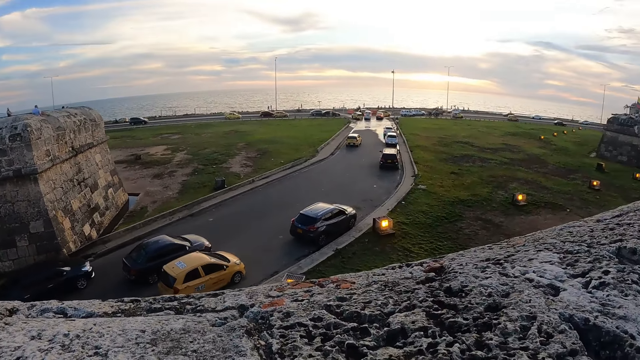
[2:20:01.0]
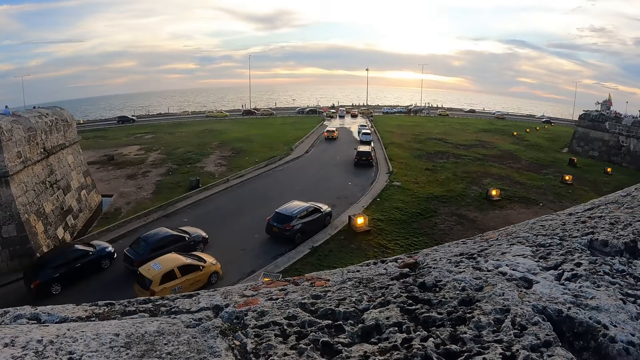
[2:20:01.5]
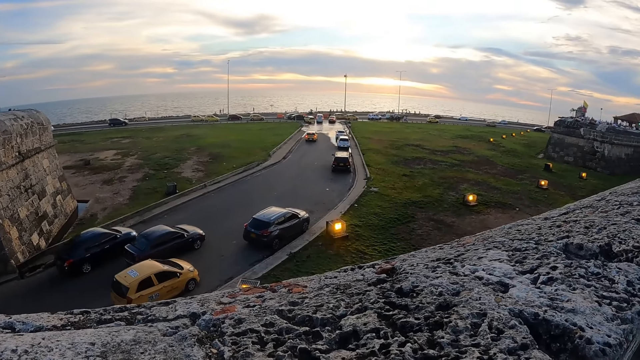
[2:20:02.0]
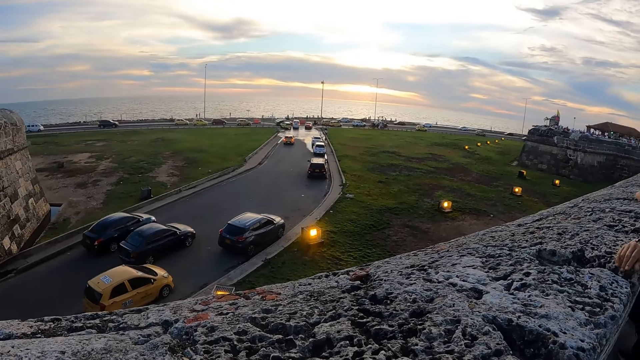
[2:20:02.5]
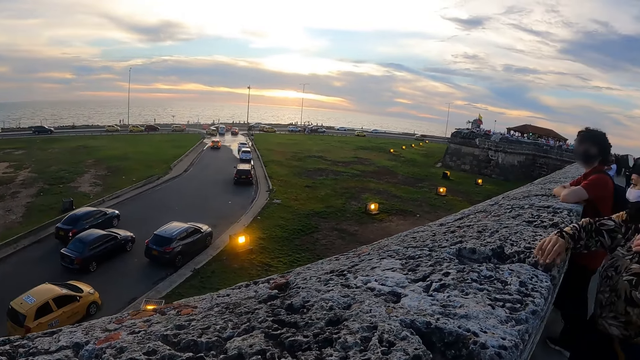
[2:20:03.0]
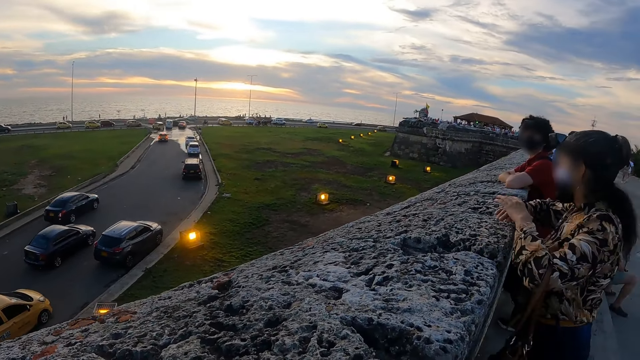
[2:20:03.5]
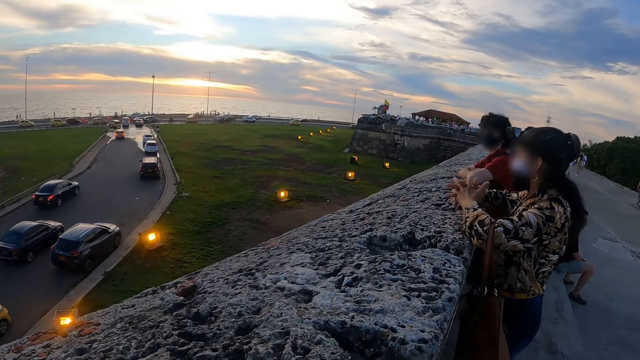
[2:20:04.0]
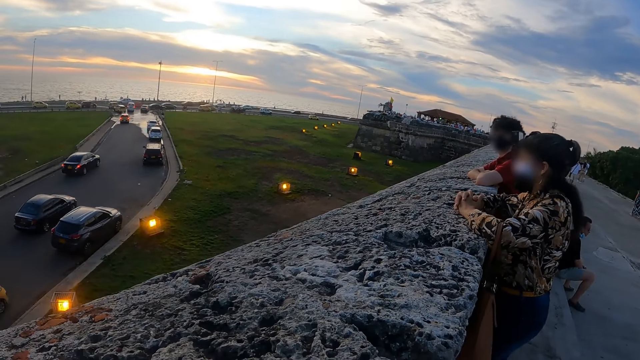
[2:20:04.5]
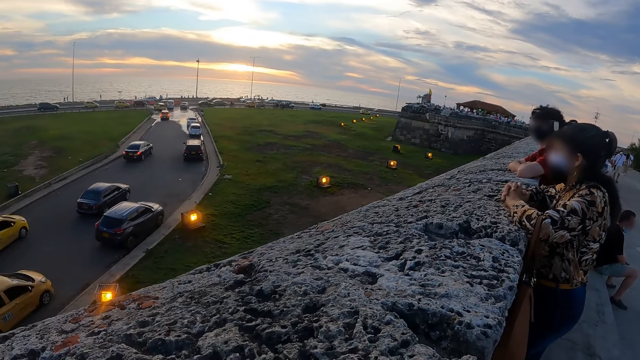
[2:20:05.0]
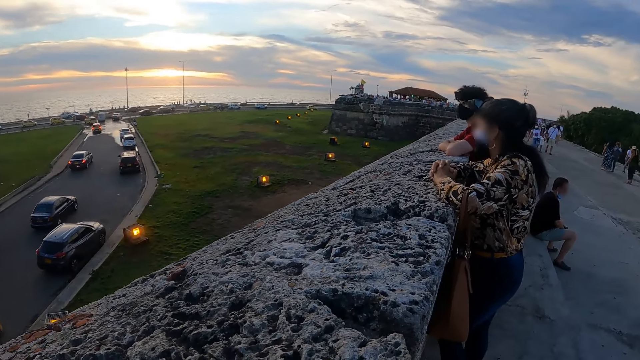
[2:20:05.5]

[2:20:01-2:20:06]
The camera wearer stares at the vehicles.

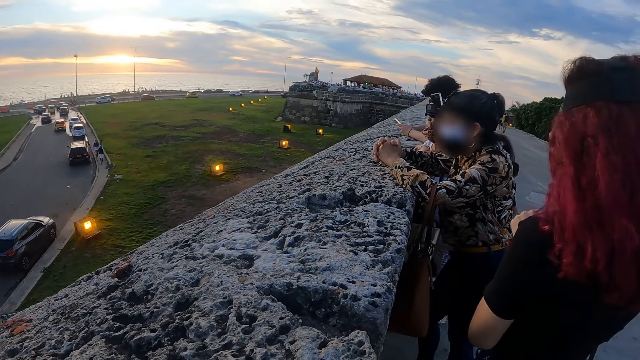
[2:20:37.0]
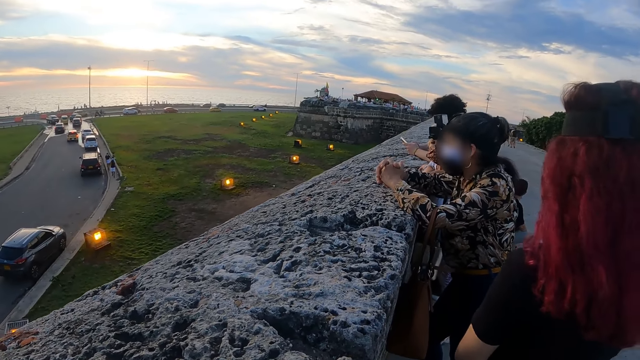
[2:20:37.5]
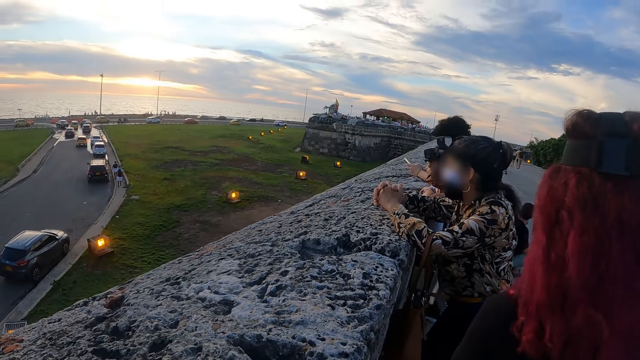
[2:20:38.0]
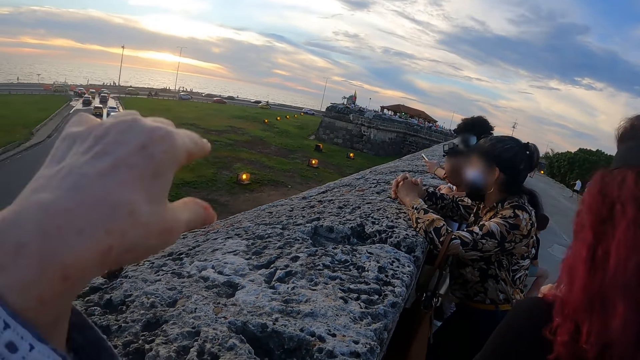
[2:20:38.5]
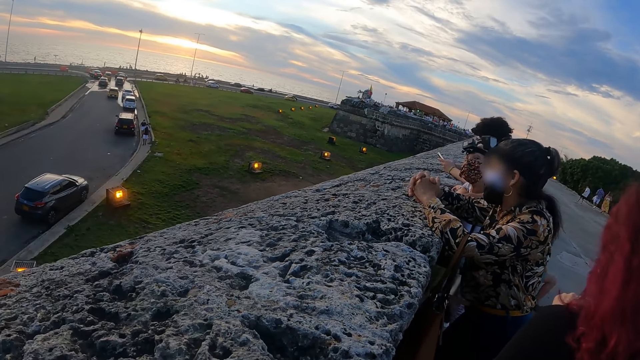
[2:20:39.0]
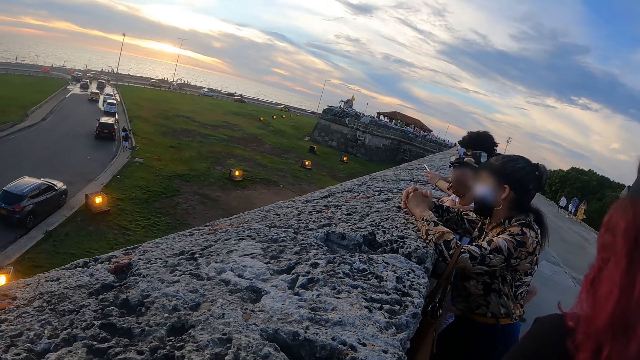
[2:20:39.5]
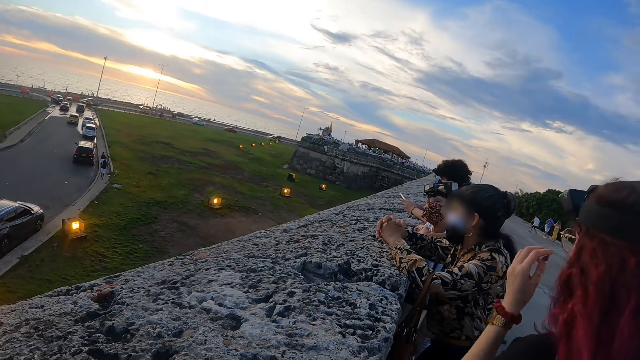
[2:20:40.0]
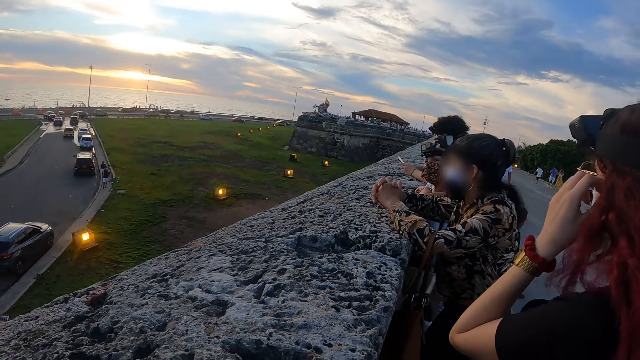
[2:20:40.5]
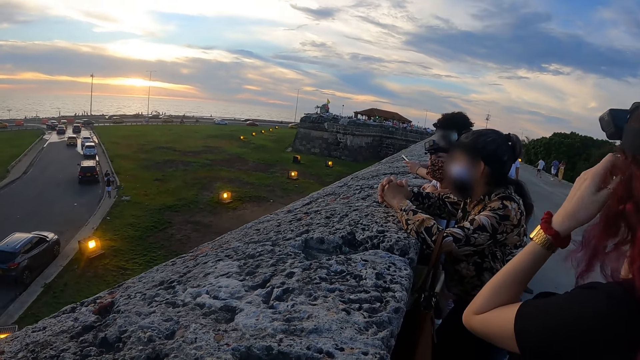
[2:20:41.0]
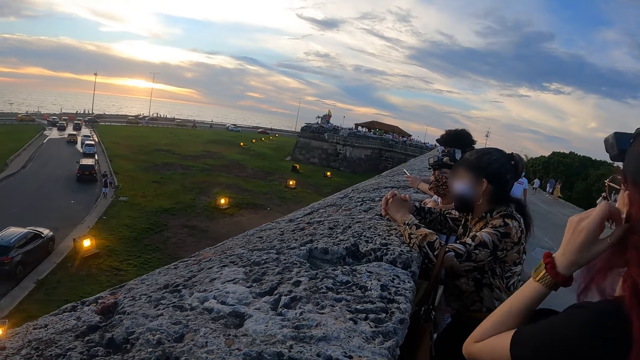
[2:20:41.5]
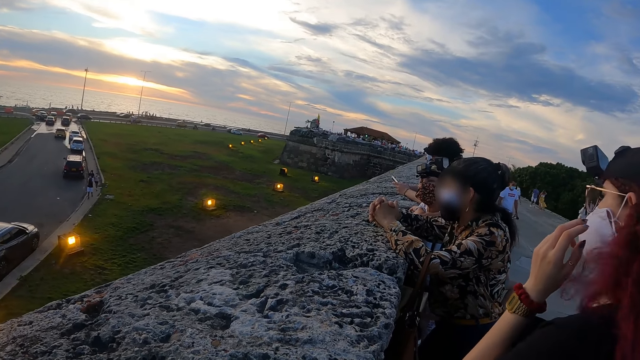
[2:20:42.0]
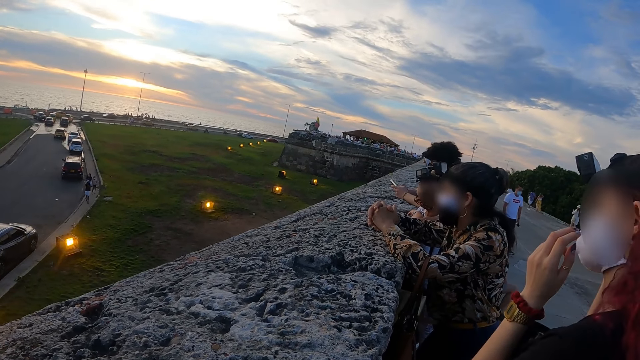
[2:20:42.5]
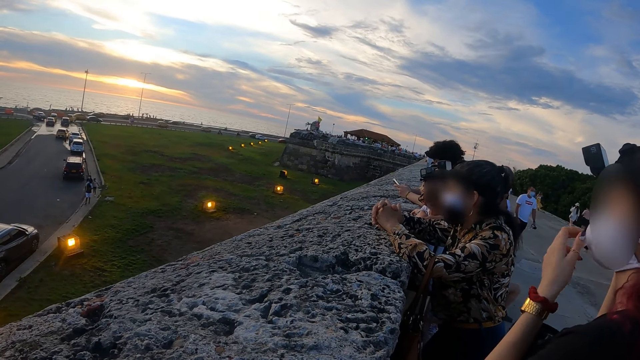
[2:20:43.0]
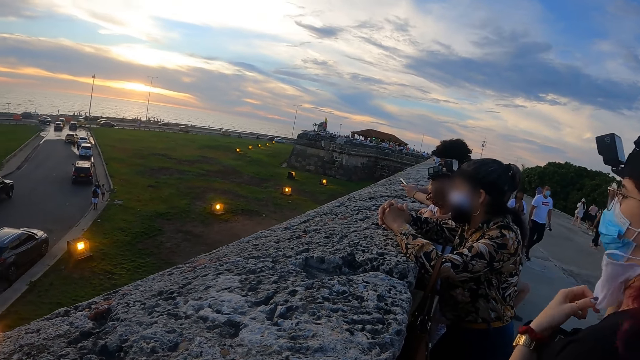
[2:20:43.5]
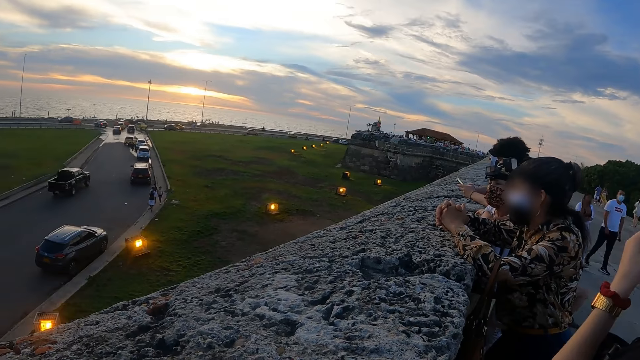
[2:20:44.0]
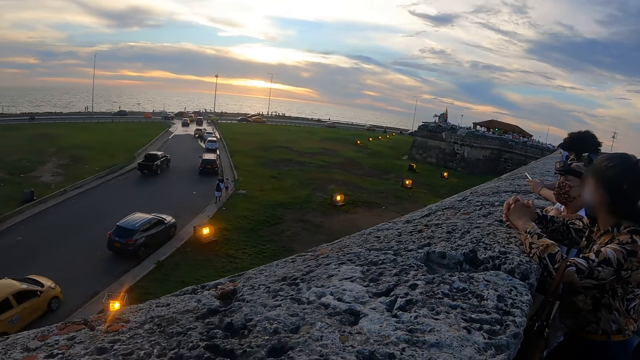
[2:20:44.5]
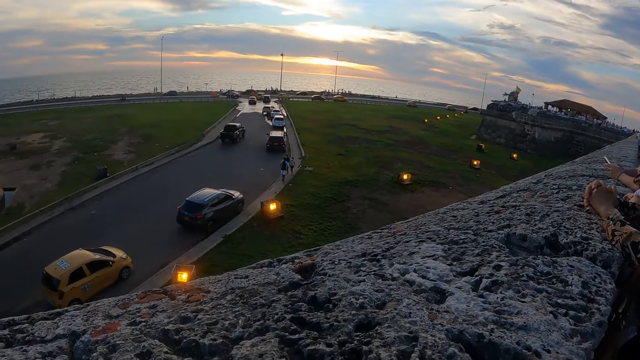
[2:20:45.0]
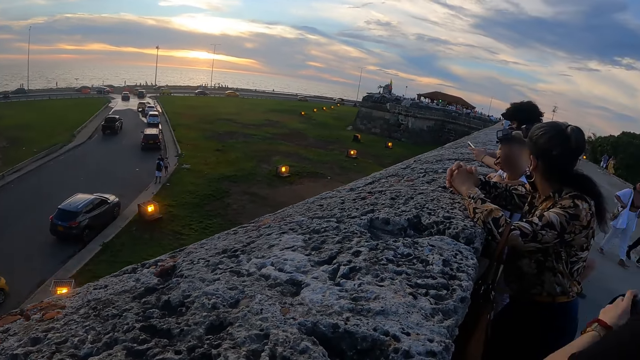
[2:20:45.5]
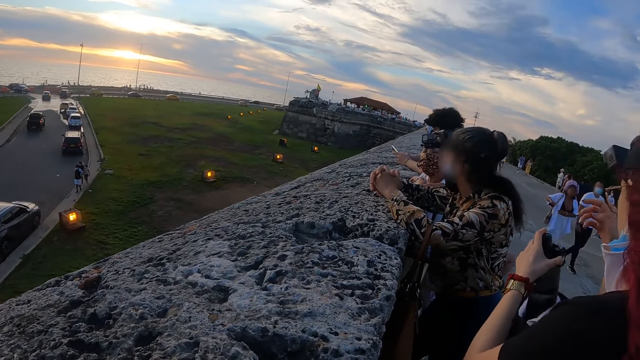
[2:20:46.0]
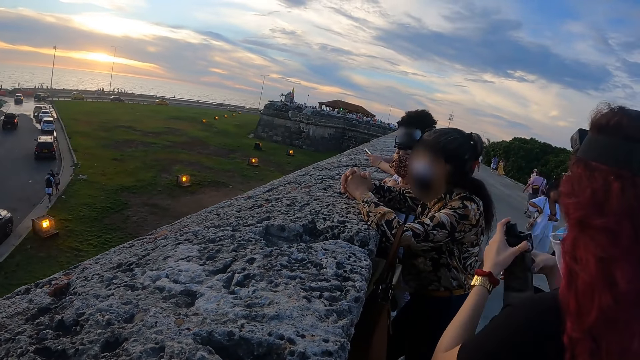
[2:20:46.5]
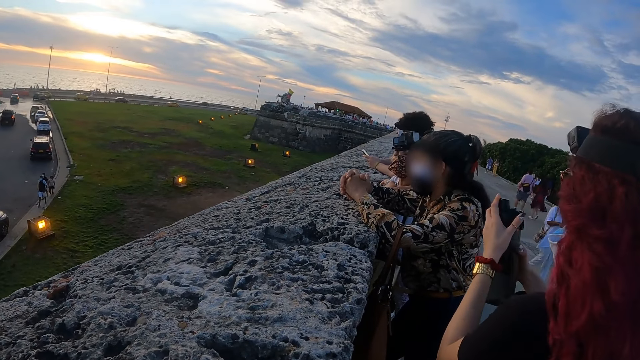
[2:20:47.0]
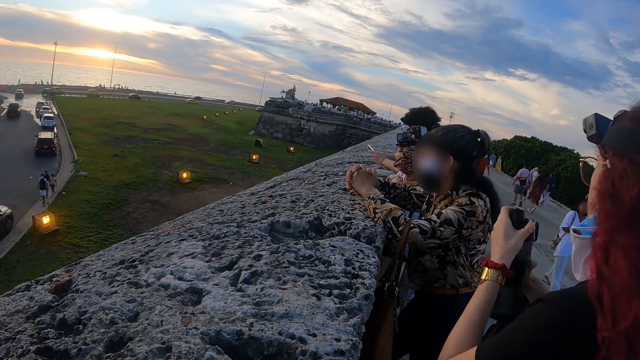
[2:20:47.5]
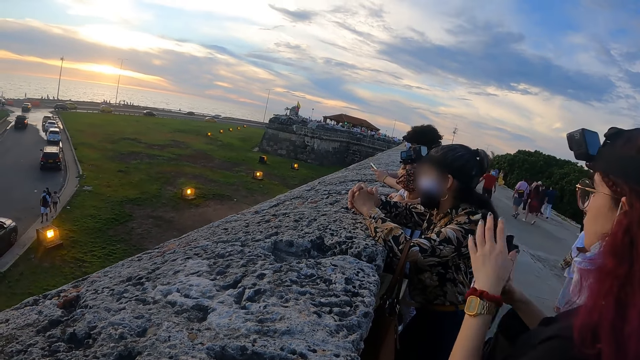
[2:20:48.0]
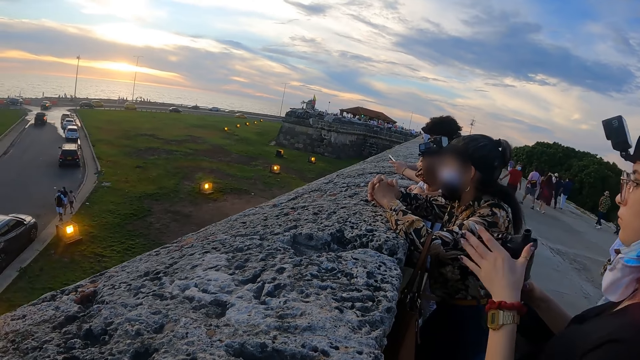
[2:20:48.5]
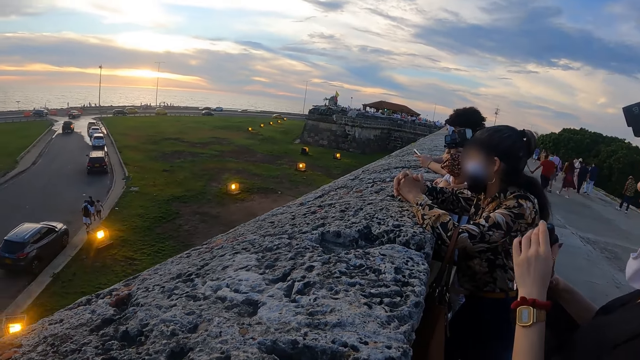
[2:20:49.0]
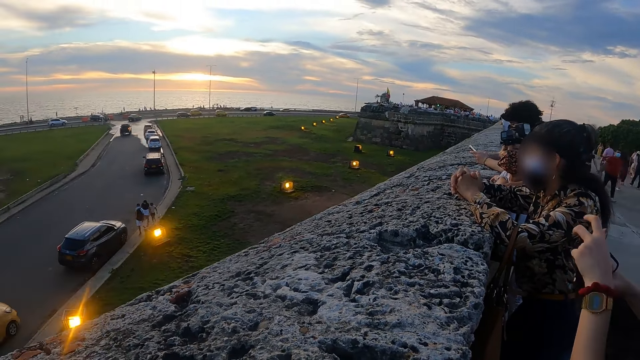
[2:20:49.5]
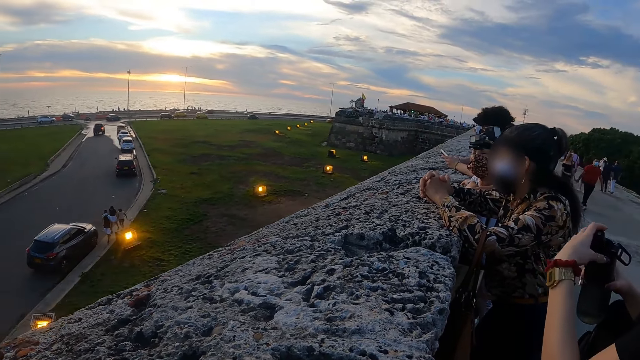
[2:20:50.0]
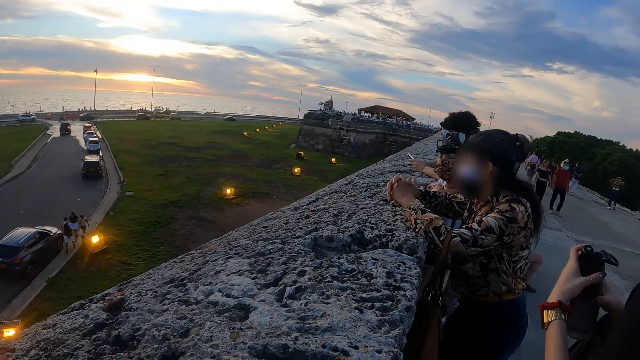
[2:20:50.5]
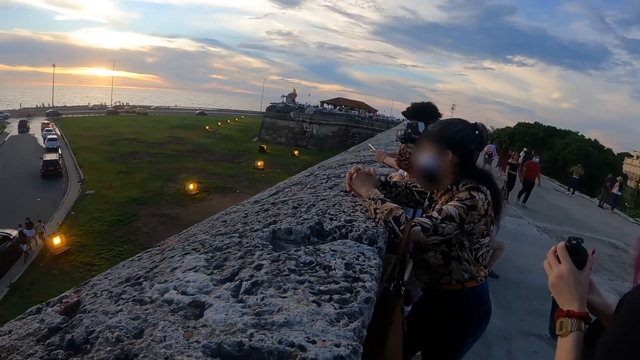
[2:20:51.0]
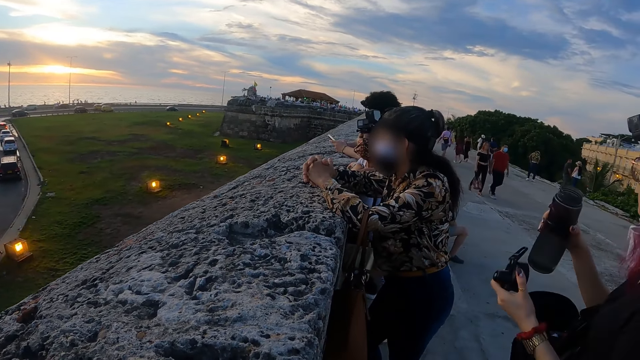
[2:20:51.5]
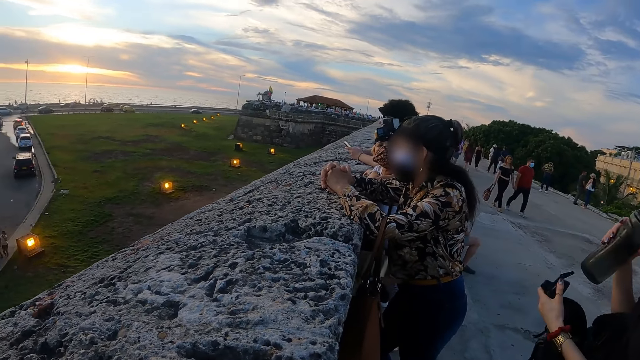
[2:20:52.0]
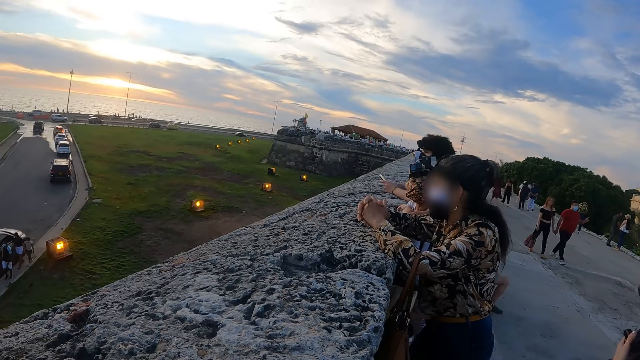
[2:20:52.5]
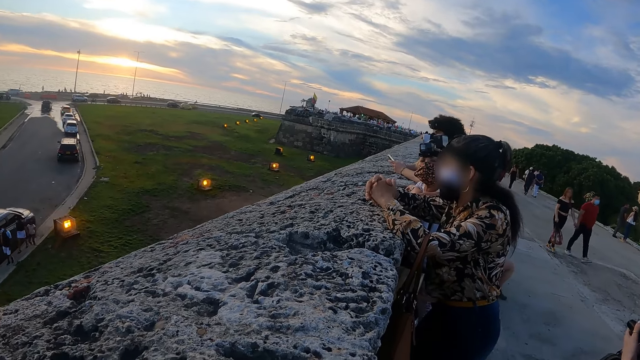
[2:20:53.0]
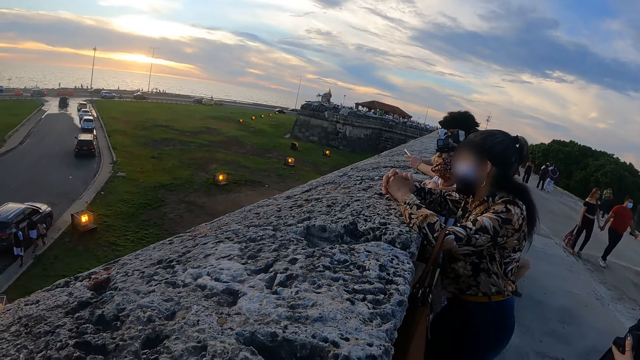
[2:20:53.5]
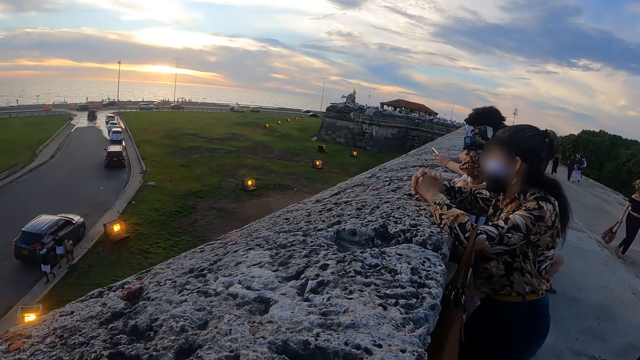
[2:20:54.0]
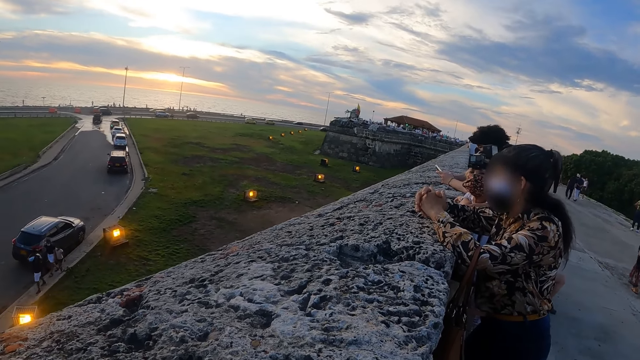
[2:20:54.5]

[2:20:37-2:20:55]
The camera wearer touches something. They look around.
